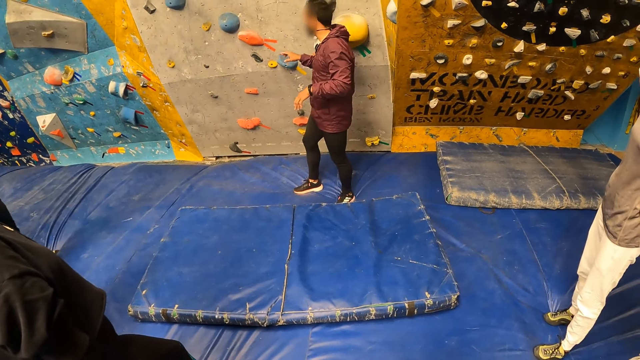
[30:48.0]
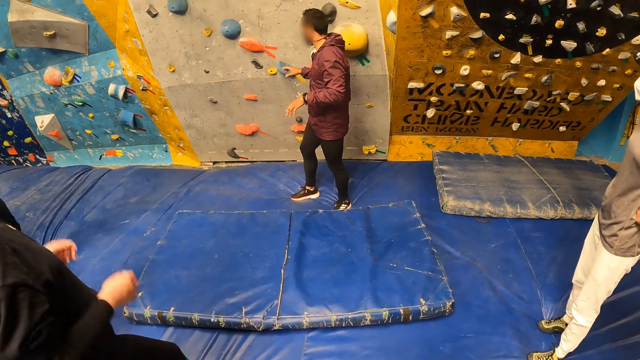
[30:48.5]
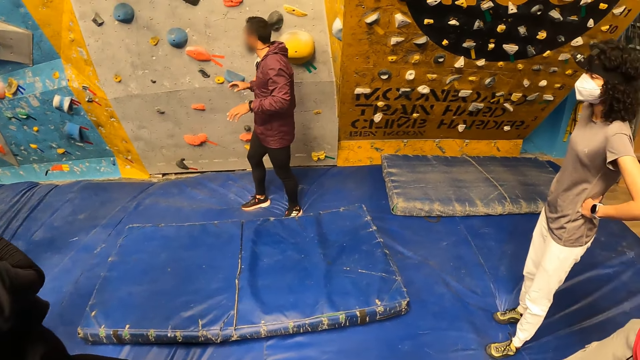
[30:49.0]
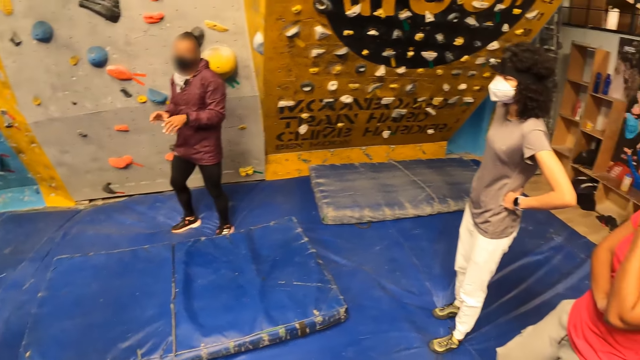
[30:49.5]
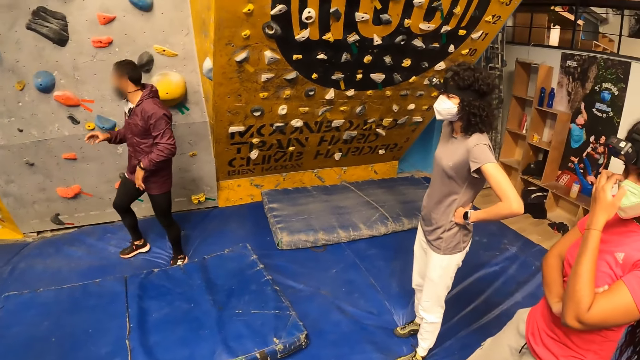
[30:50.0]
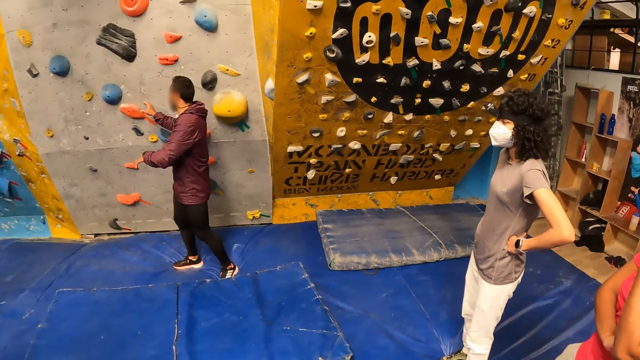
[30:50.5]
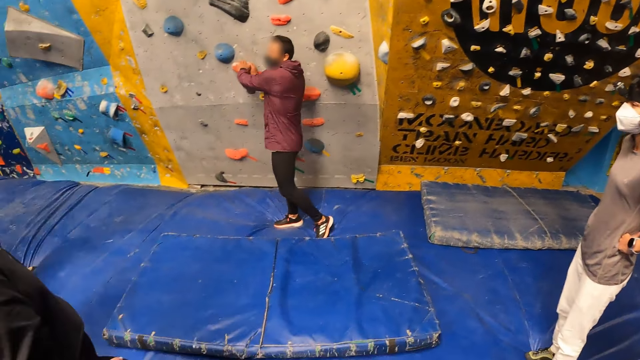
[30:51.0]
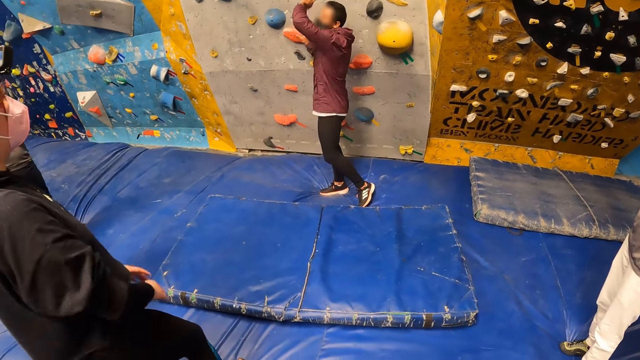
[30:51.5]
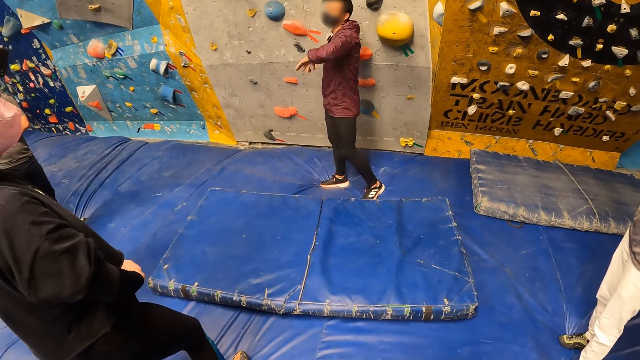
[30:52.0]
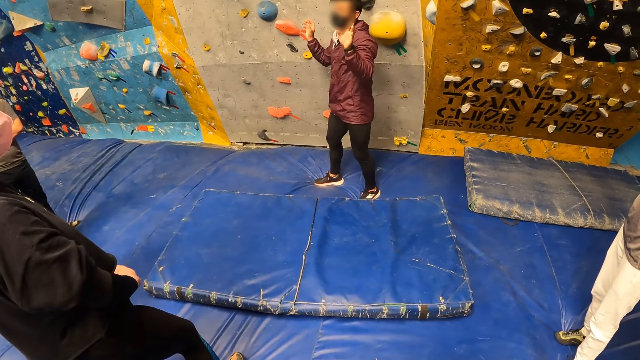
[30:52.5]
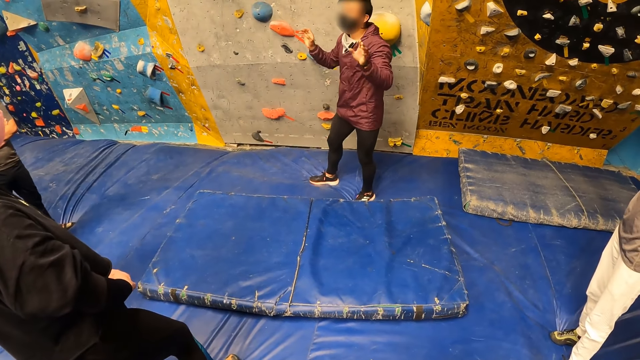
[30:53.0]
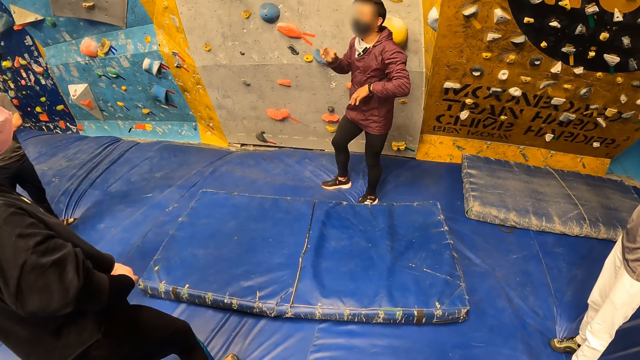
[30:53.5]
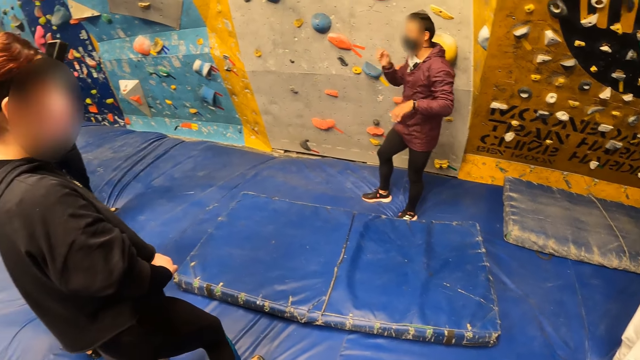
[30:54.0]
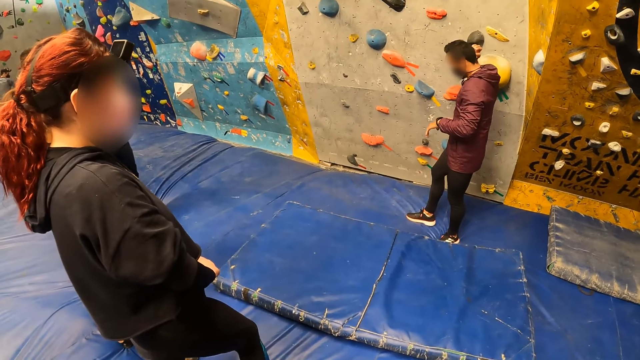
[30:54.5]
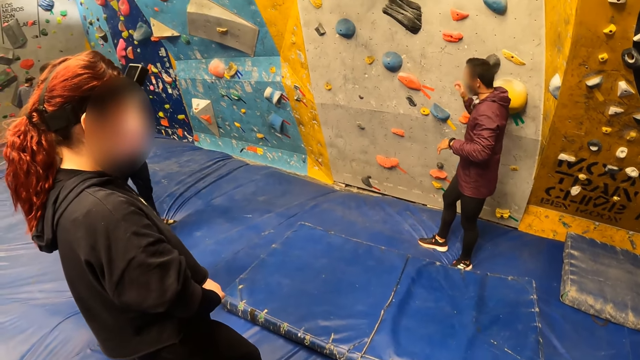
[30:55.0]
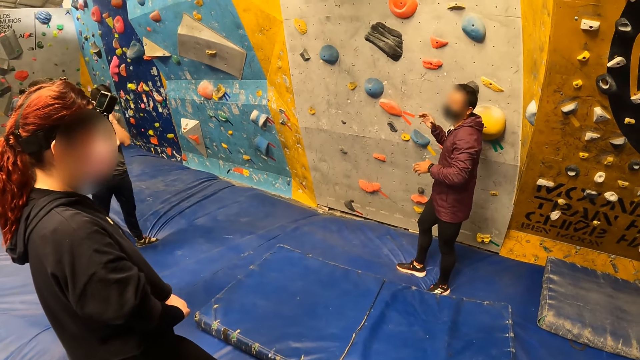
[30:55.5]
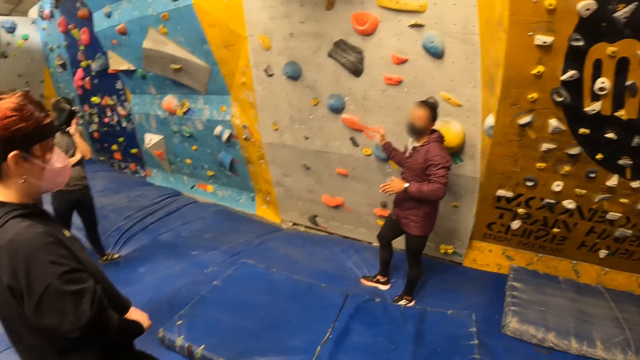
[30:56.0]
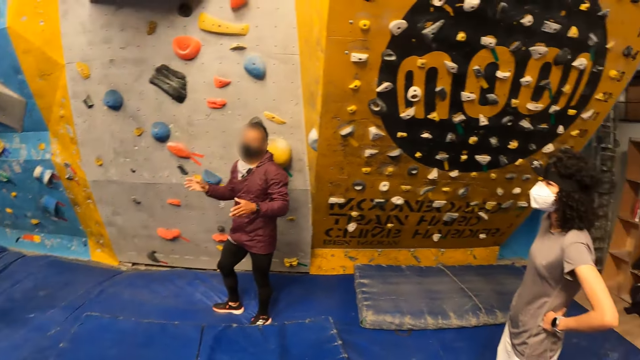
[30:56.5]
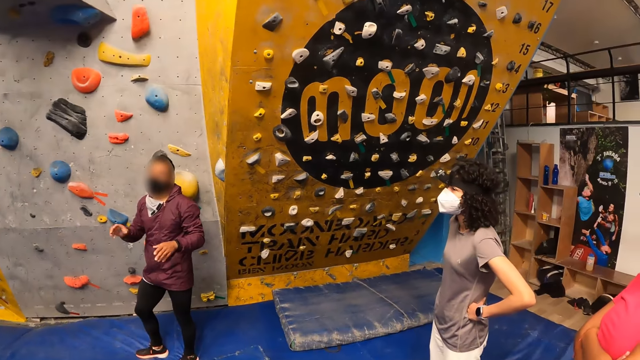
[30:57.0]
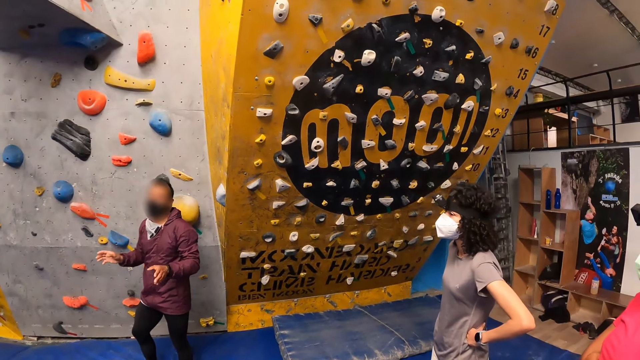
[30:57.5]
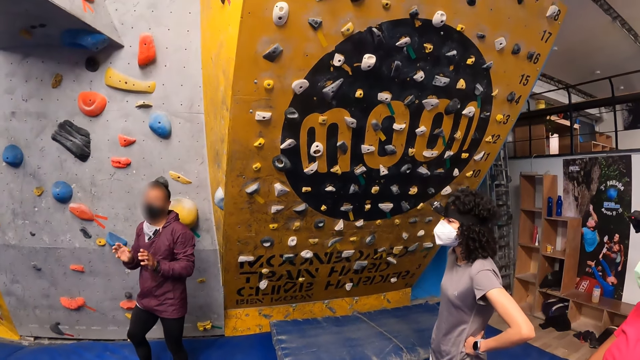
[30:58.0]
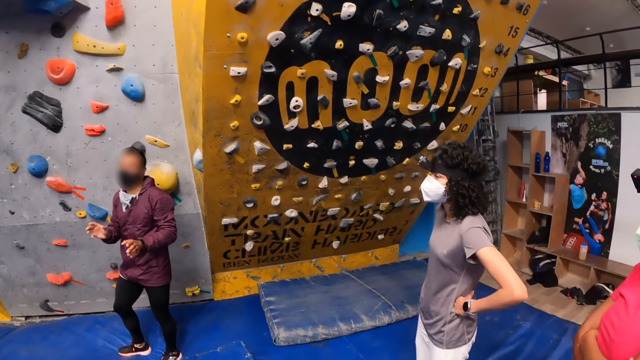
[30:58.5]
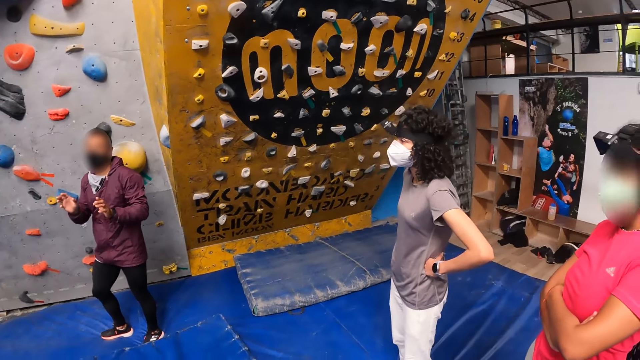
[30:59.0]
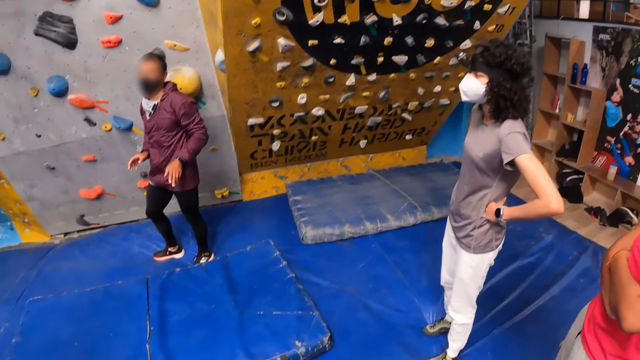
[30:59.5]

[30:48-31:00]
A man looks around. The man holds something on the wall with both hands. The camera wearer looks around.

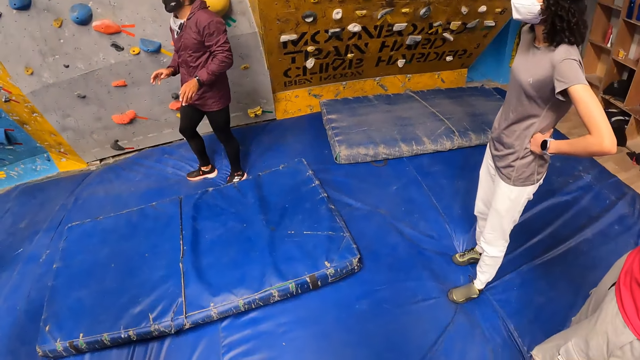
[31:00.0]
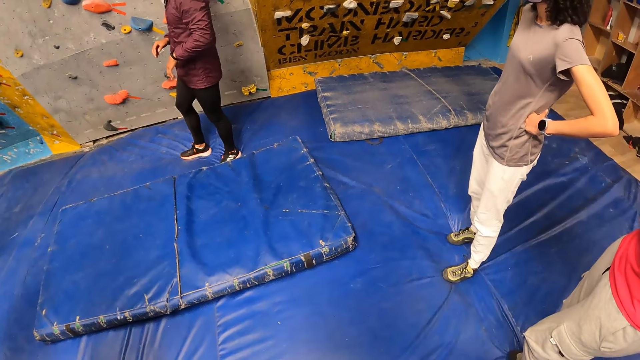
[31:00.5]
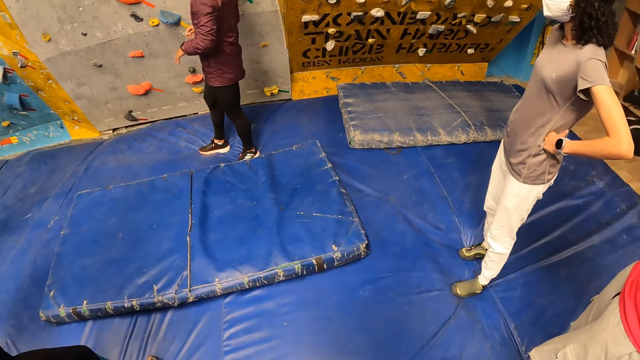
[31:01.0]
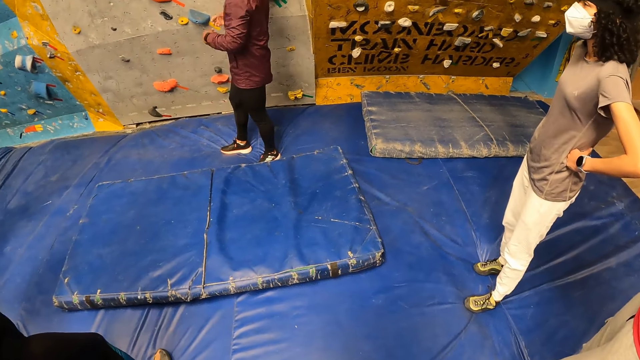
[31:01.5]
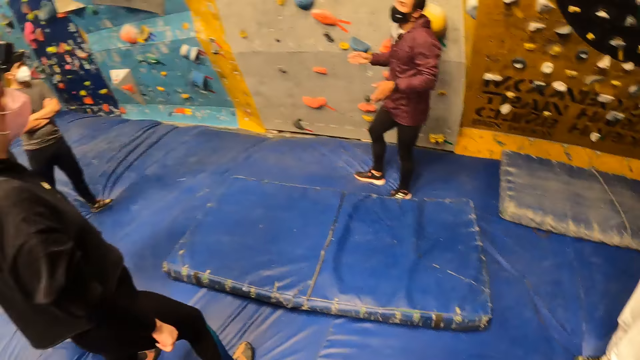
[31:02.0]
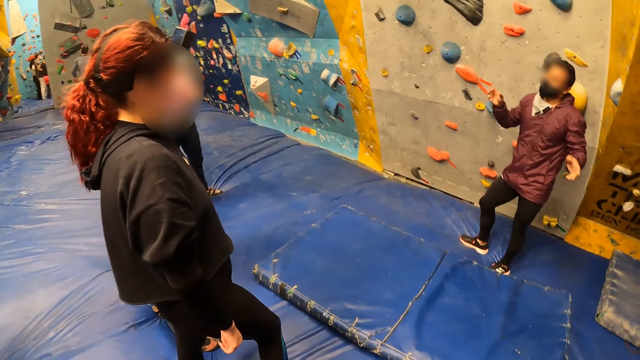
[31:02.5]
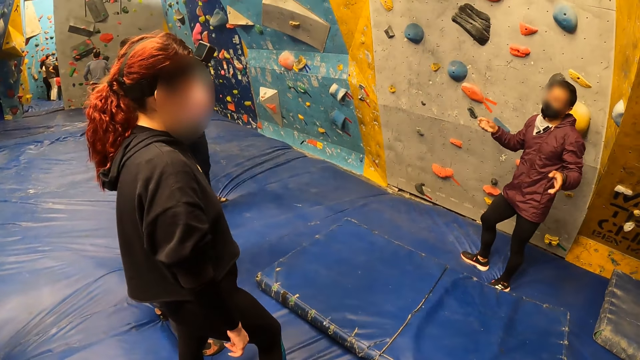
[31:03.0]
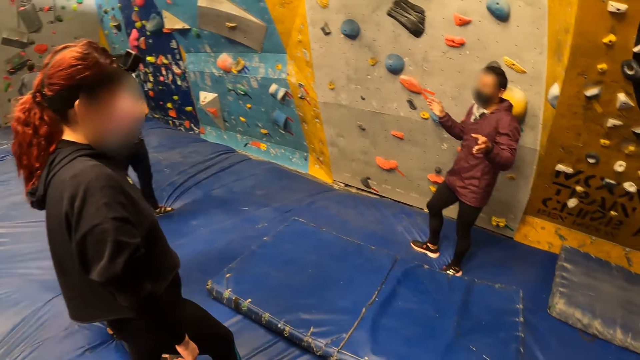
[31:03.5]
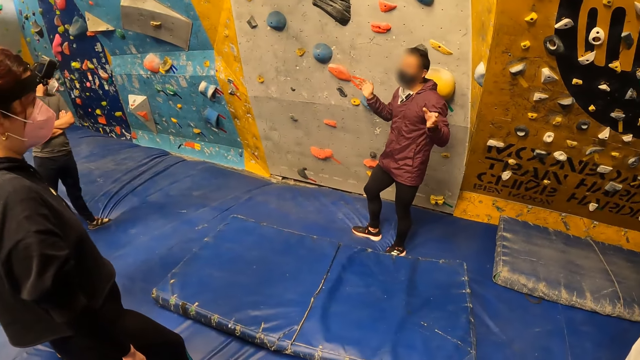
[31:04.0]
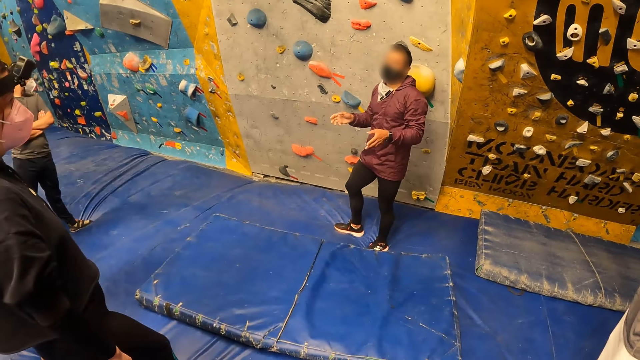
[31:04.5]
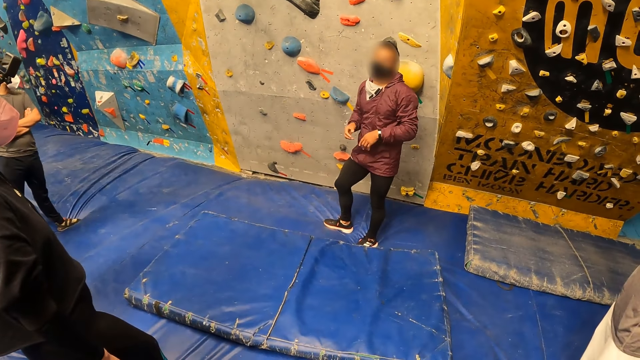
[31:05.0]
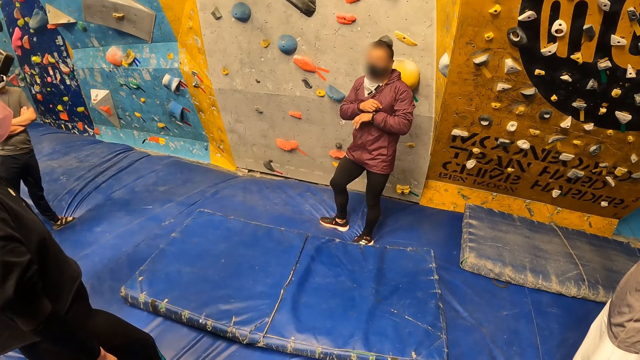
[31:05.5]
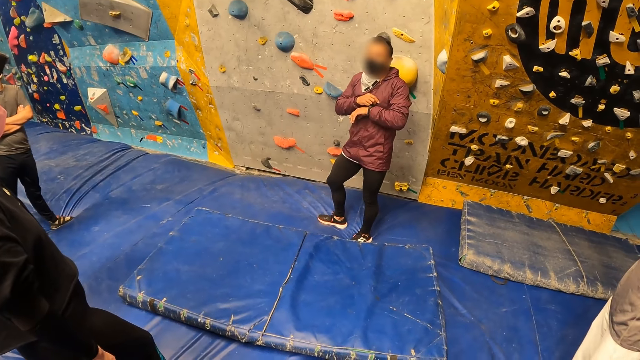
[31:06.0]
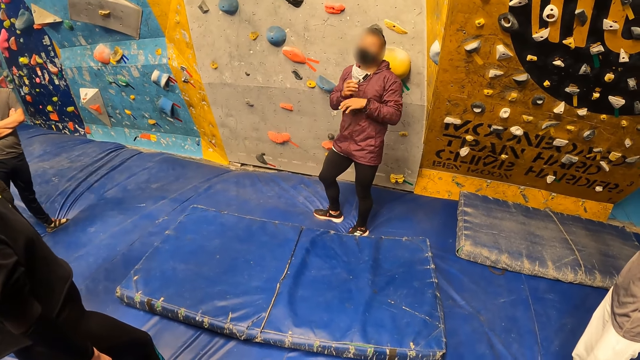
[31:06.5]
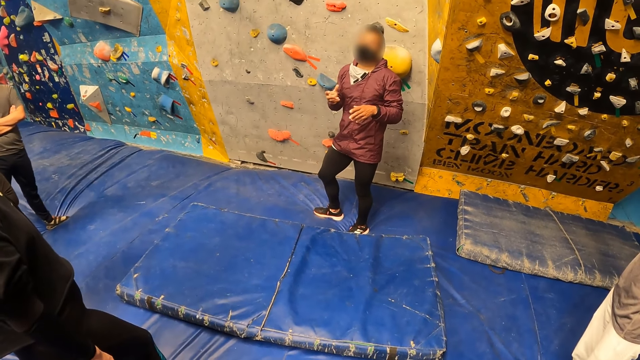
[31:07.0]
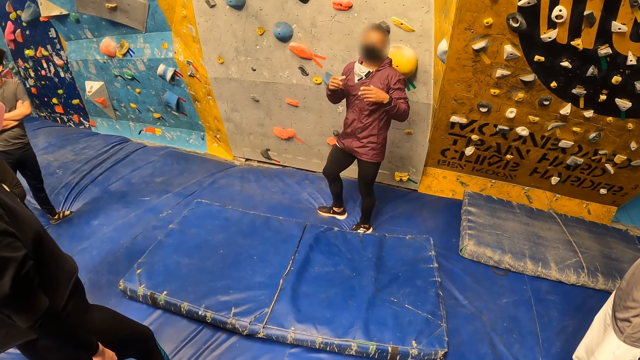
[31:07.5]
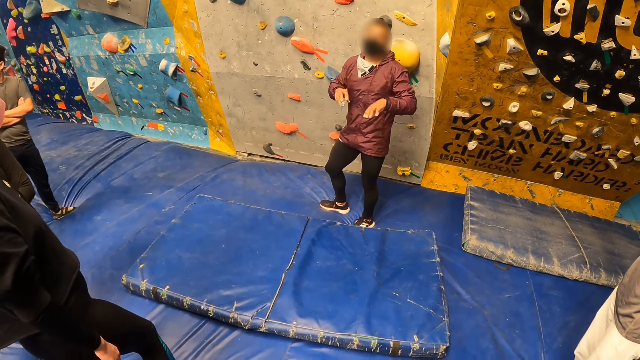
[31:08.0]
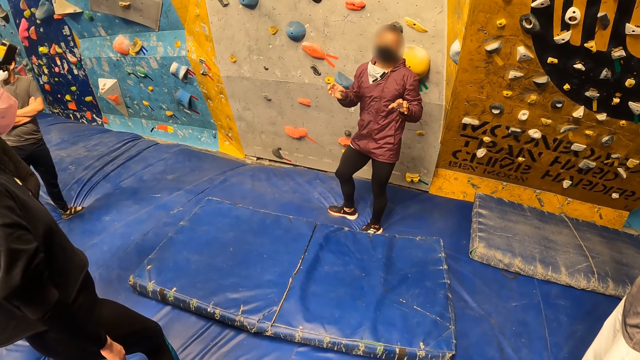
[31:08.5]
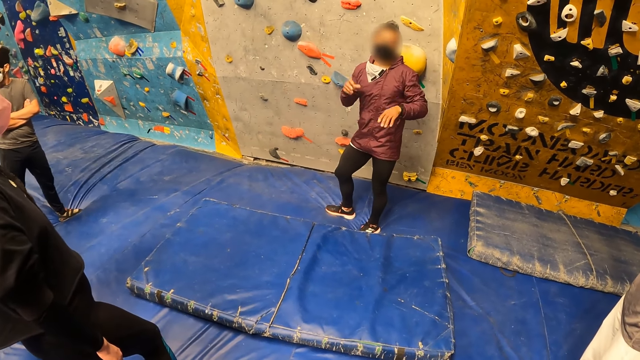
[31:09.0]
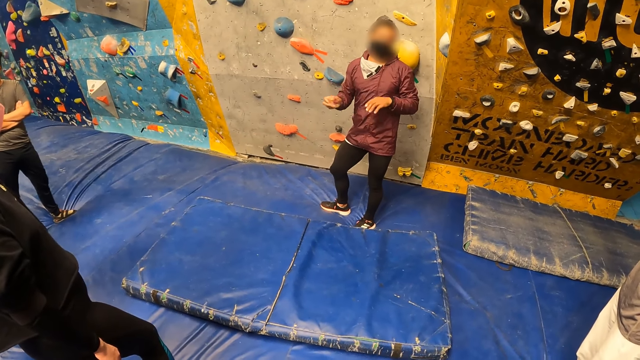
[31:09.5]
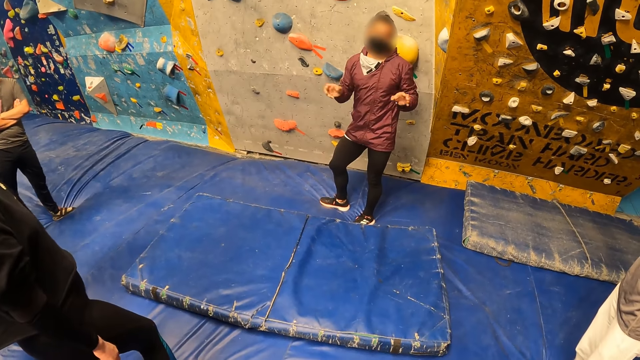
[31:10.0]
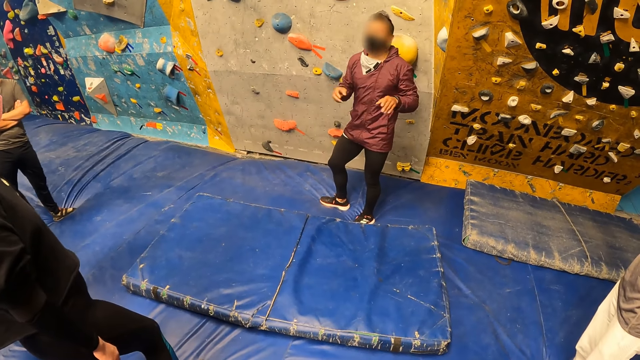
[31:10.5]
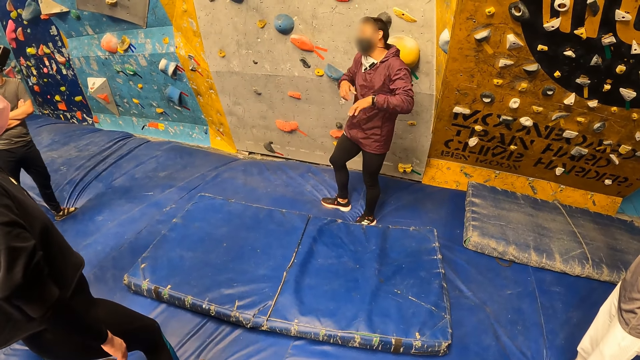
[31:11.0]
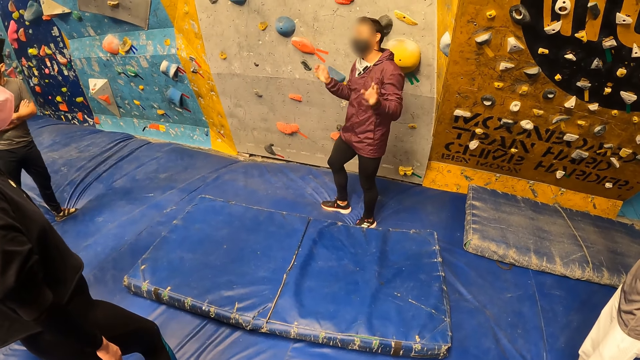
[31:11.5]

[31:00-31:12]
The camera wearer stares at a man.
